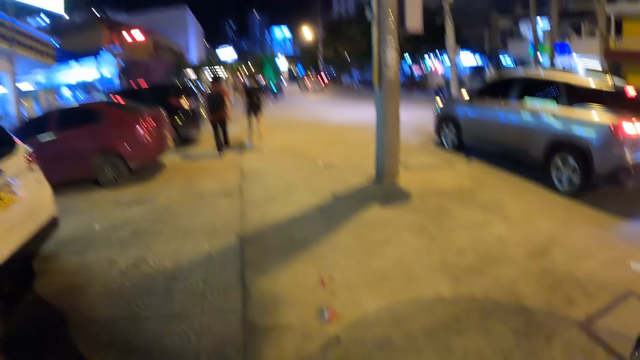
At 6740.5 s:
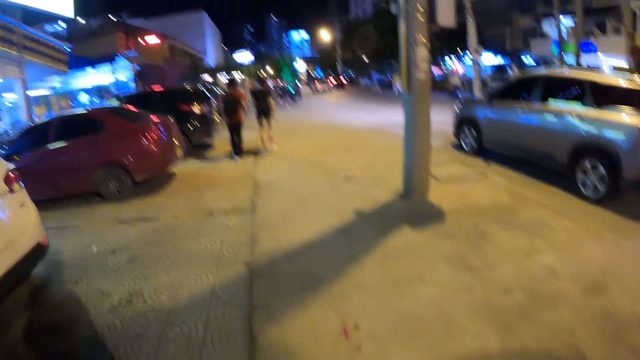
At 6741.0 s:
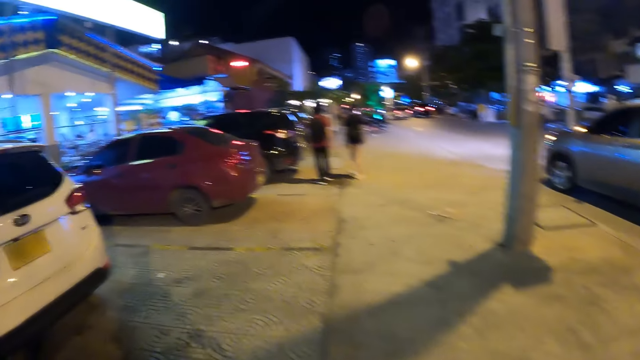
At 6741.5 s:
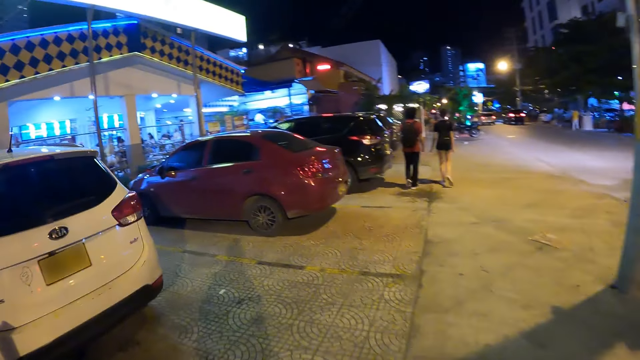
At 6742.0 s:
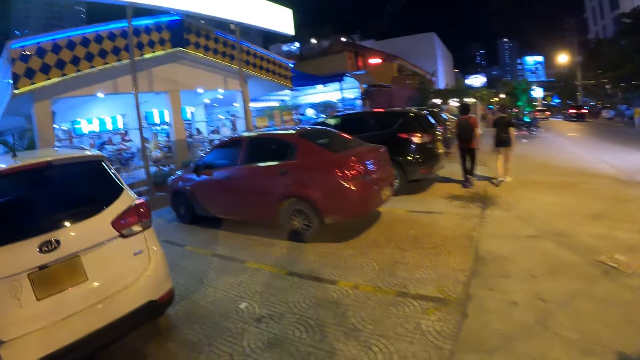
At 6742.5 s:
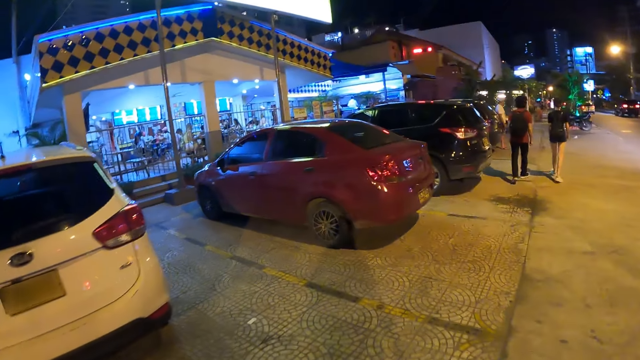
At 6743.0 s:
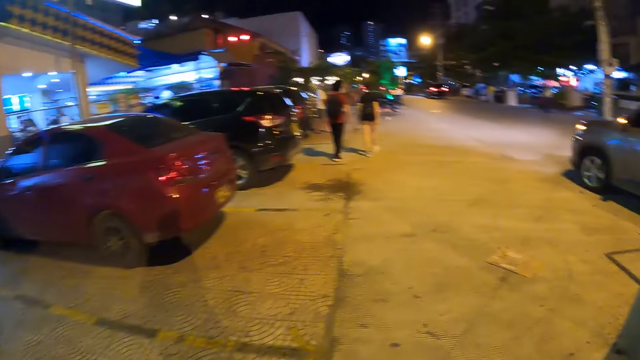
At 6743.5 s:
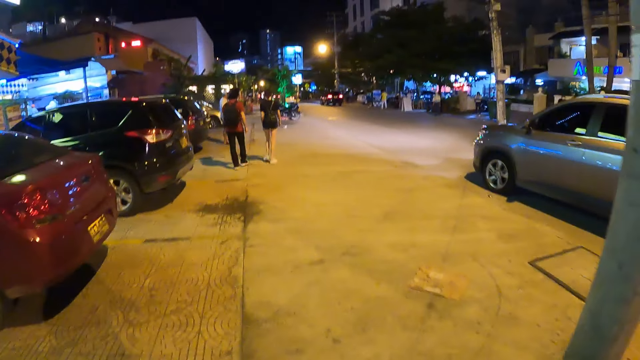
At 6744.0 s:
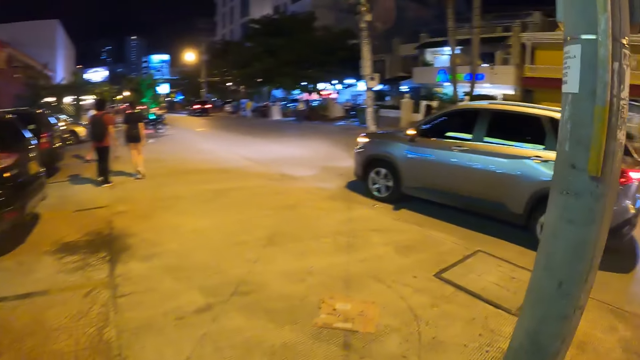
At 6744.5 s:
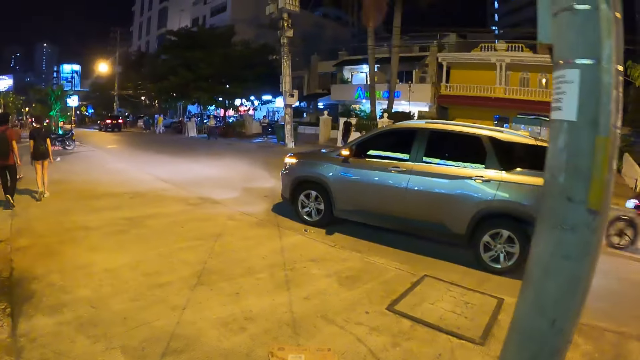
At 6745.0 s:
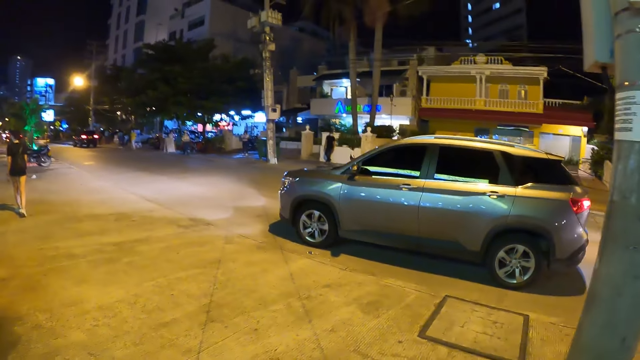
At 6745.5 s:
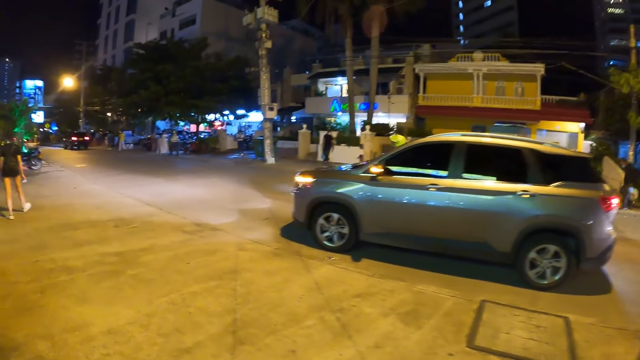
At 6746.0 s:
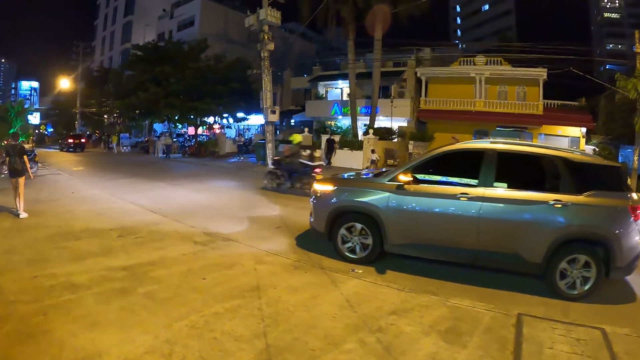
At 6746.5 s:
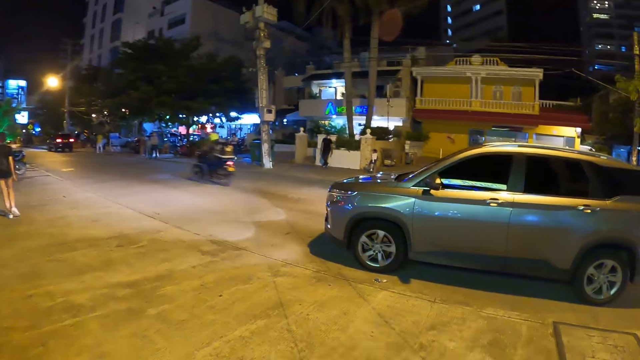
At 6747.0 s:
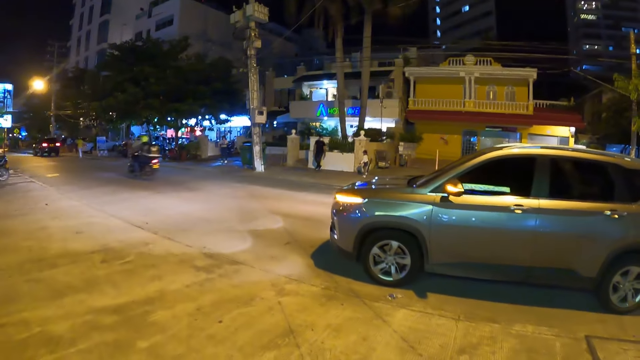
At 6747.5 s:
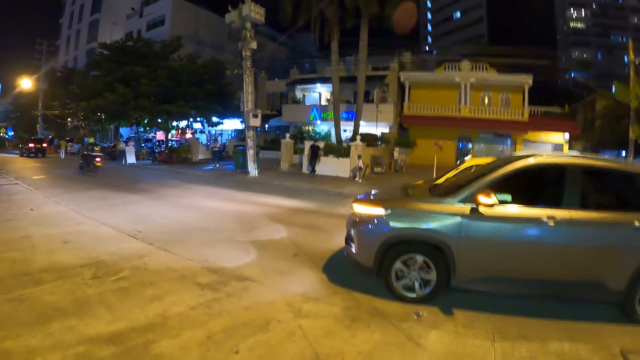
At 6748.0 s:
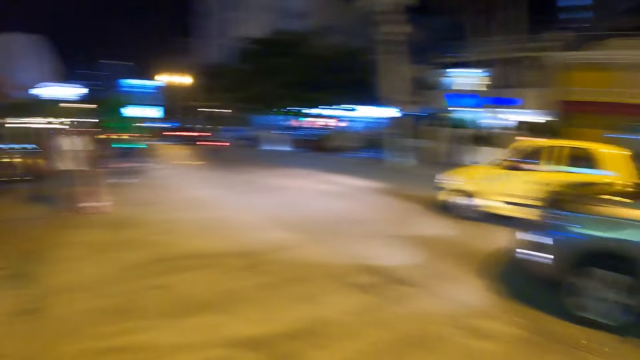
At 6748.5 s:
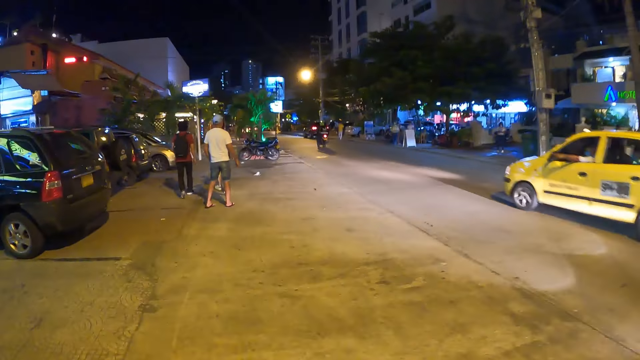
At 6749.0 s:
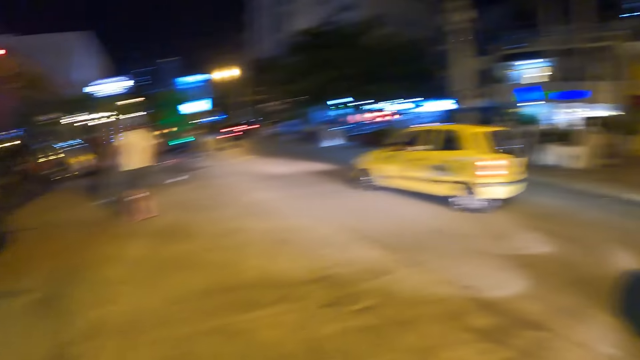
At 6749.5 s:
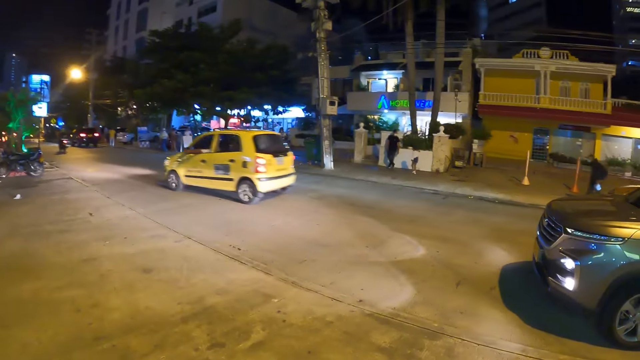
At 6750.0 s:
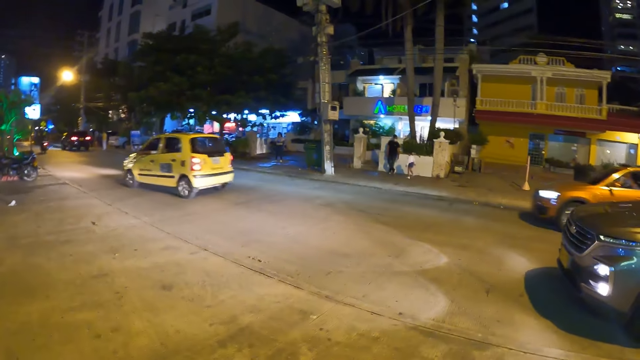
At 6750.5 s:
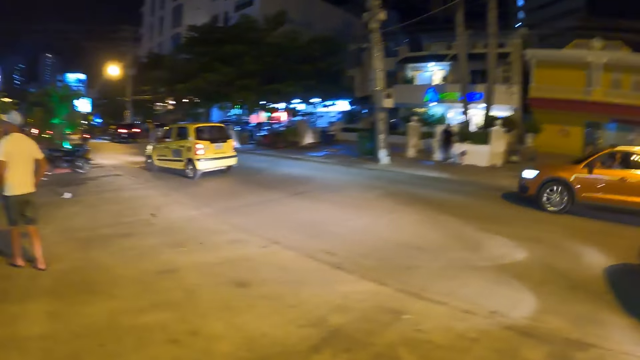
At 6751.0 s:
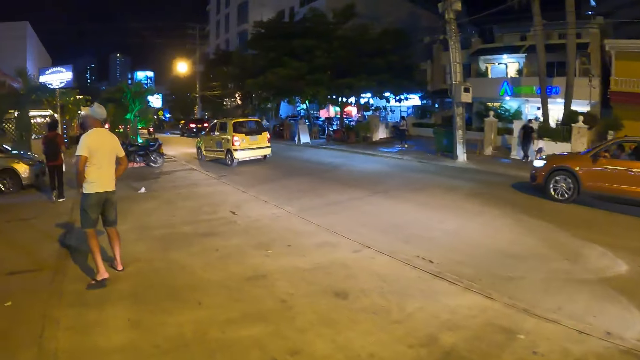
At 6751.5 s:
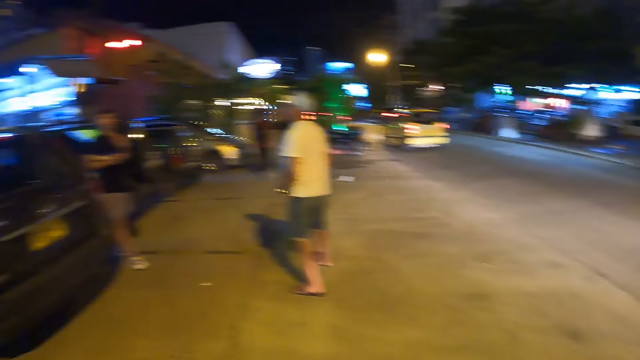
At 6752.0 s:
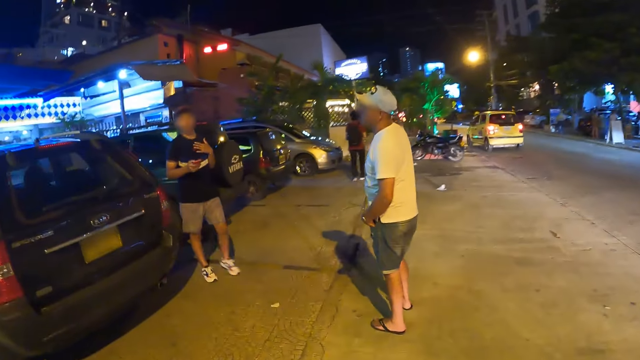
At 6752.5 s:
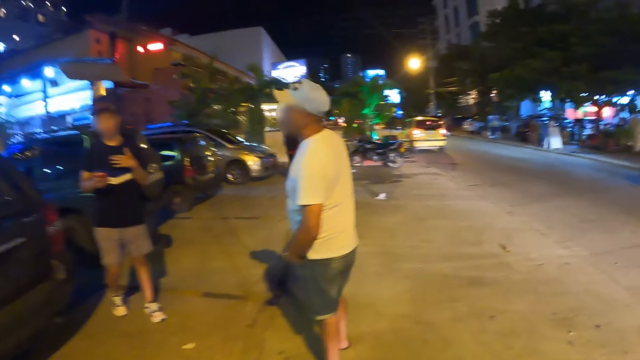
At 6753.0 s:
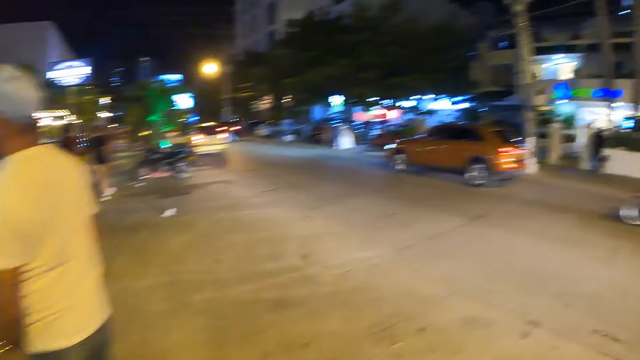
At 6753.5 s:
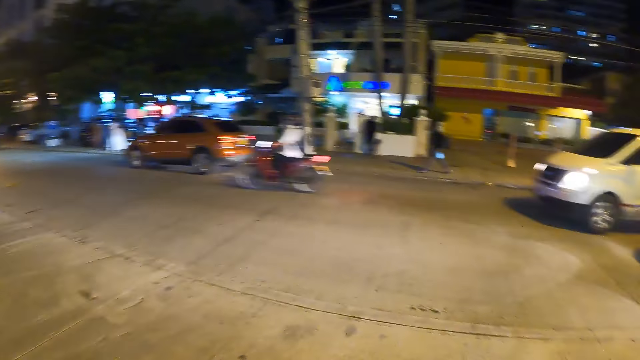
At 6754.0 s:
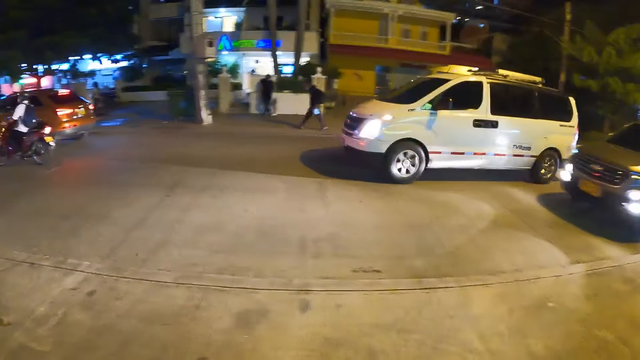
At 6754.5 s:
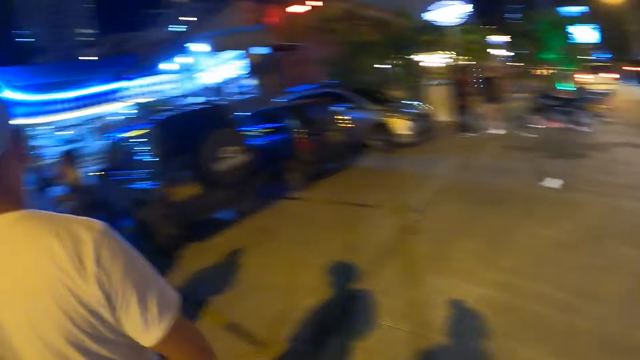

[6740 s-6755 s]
The camera wearer stares around. They walk along the road. They stare around. They walk along the road. They stare around.

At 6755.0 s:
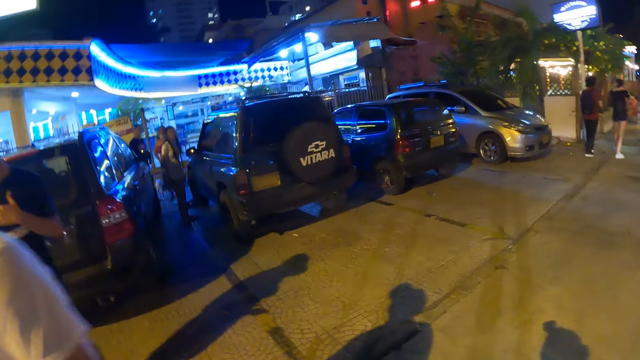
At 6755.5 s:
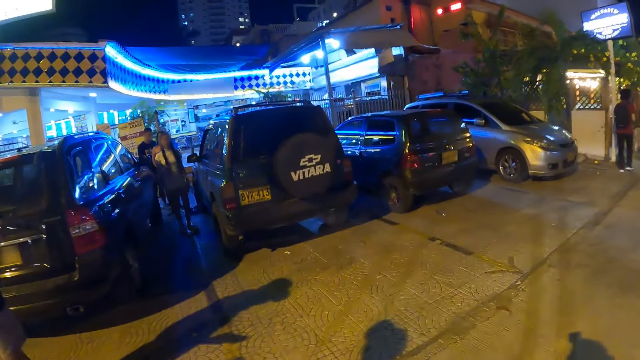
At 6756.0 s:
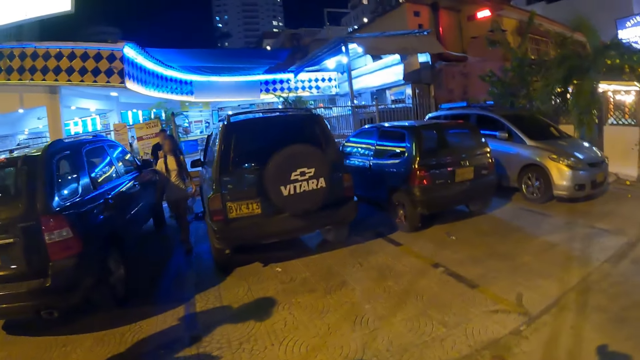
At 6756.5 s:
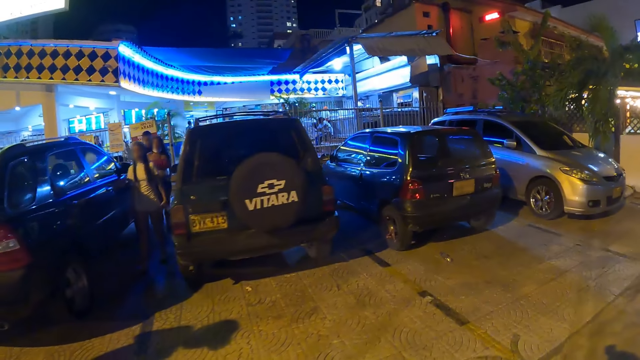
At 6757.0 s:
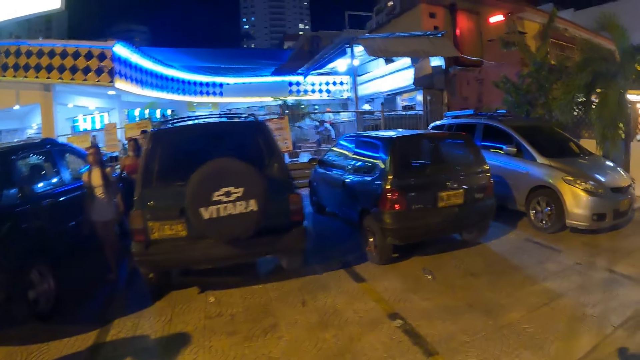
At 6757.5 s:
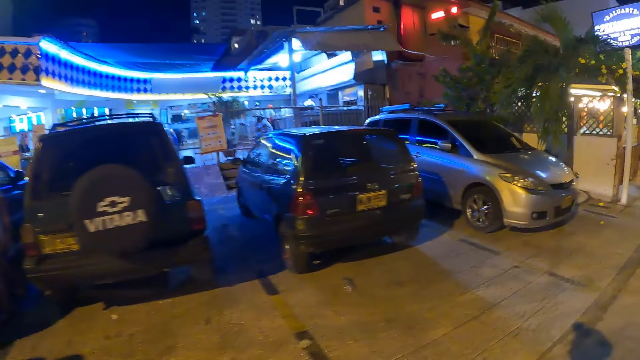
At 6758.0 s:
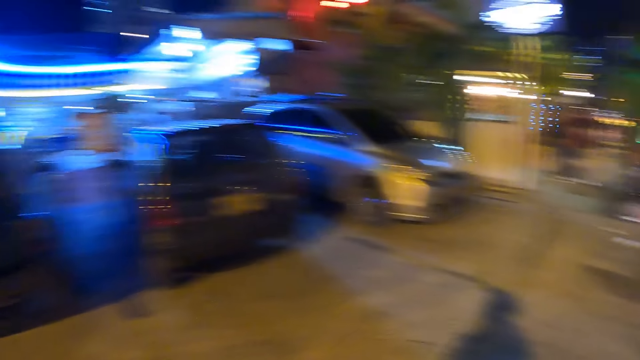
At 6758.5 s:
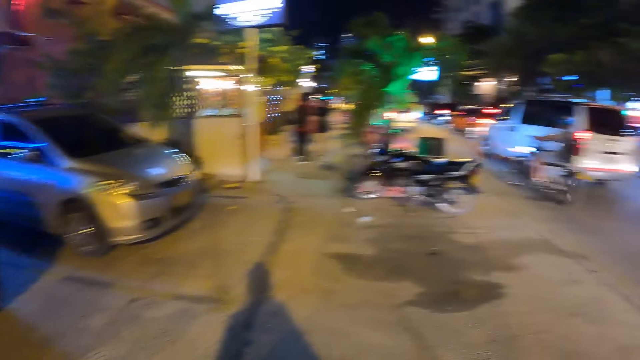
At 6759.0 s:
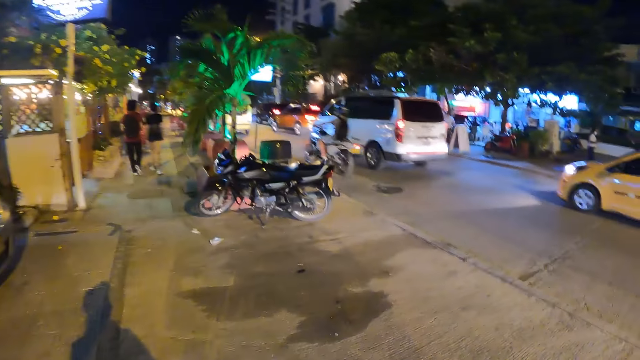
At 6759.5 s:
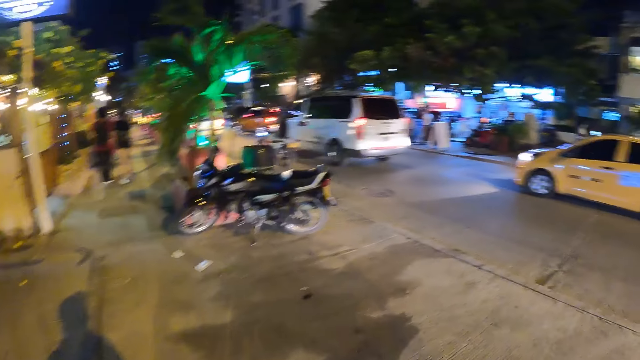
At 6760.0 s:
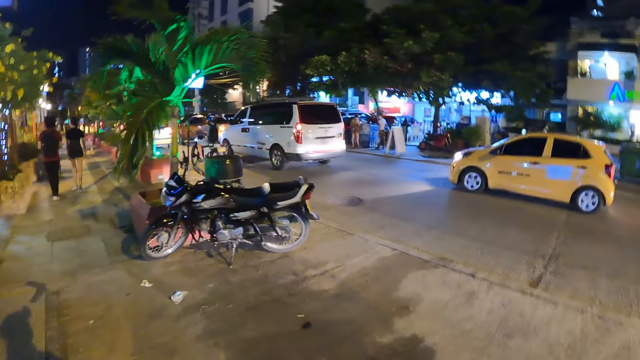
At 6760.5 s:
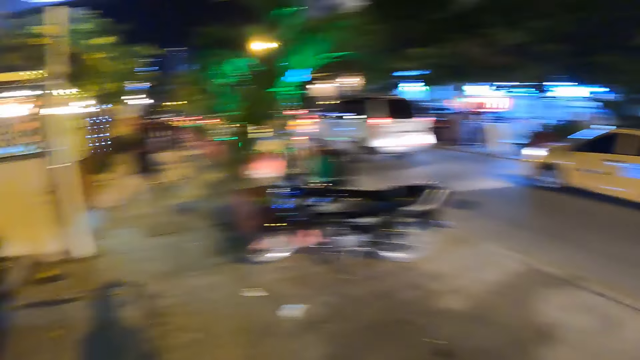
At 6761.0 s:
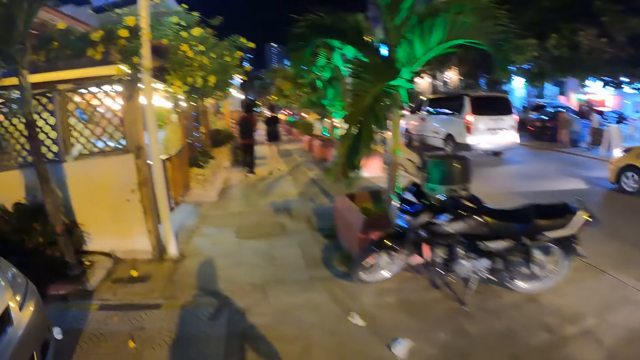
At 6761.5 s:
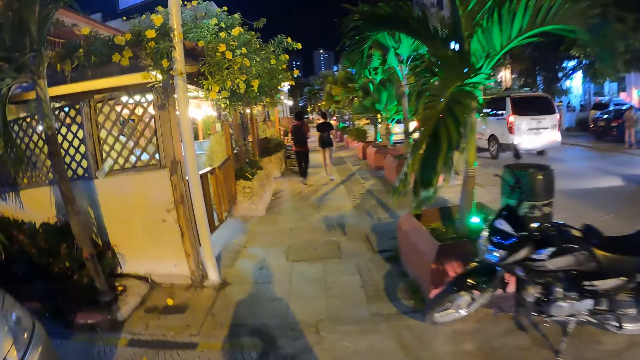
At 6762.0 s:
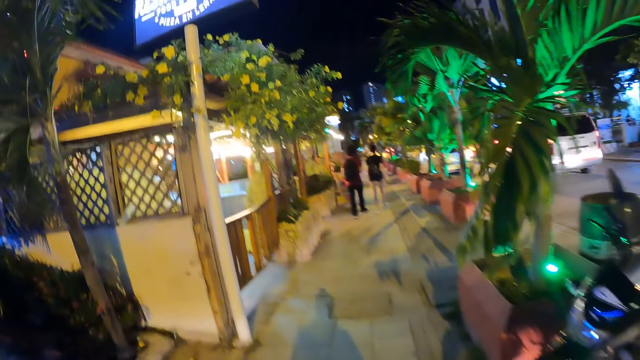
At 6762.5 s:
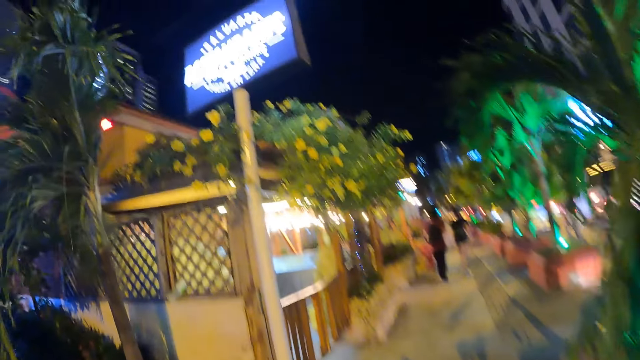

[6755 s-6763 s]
The camera wearer walks along the road.
